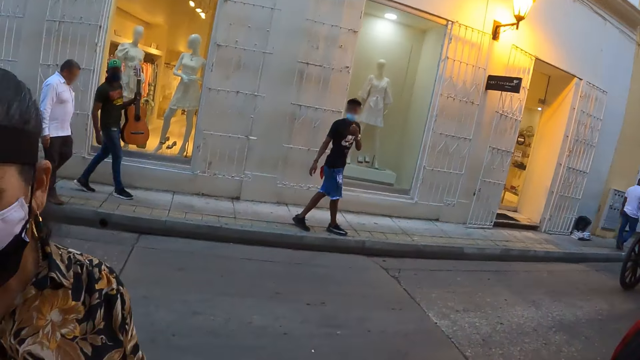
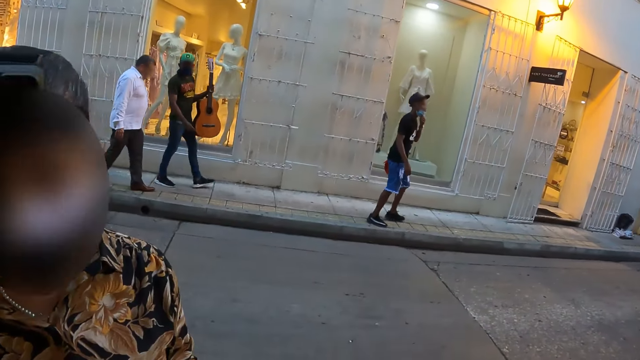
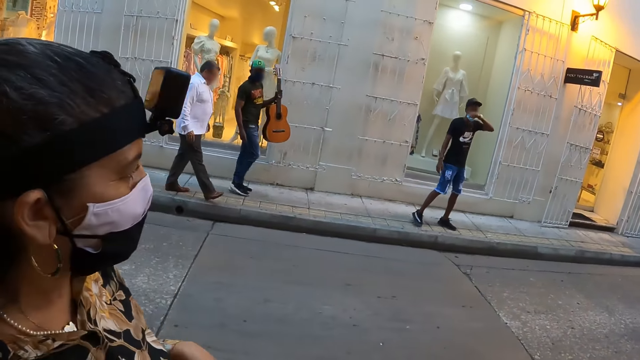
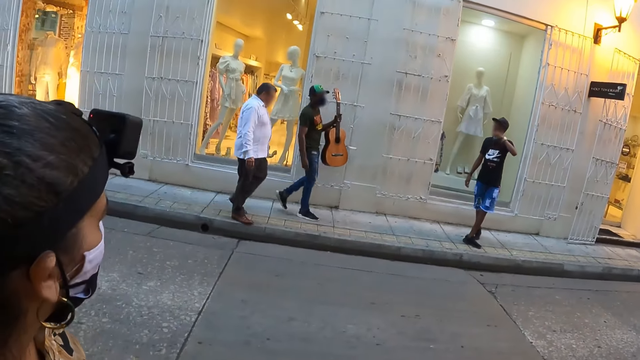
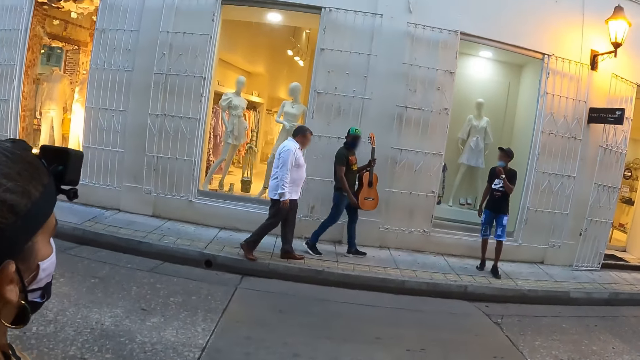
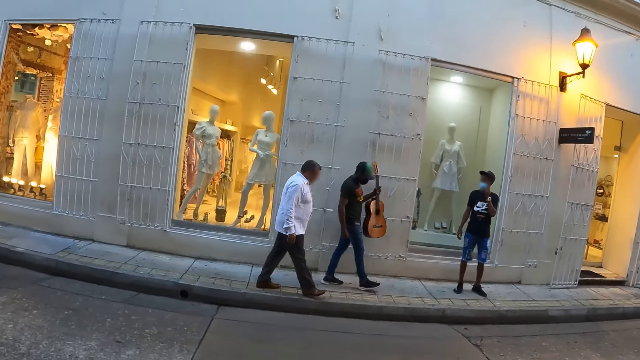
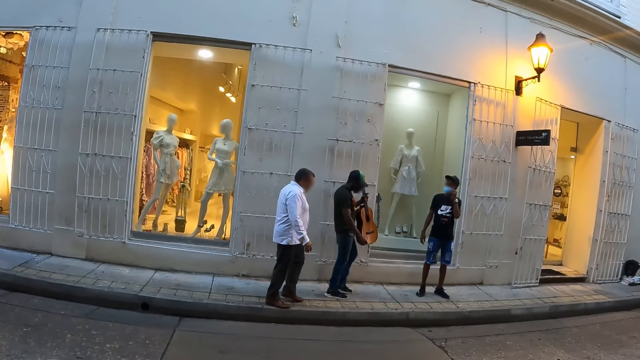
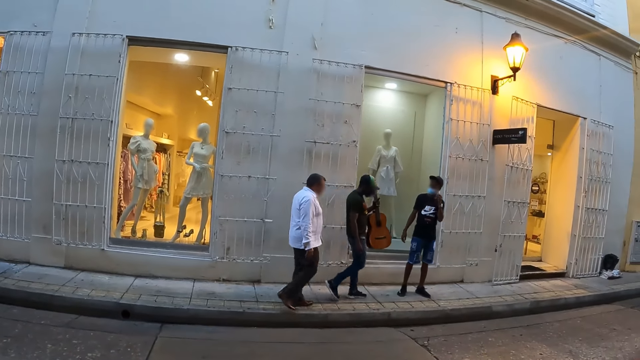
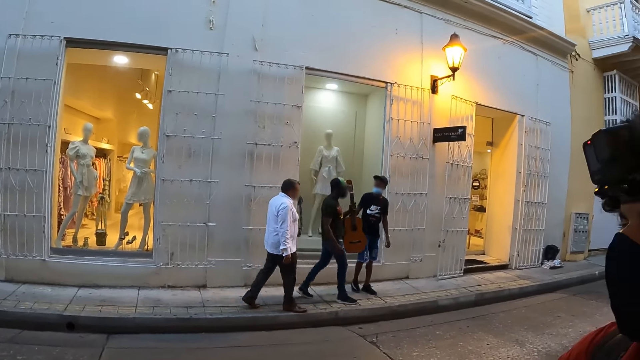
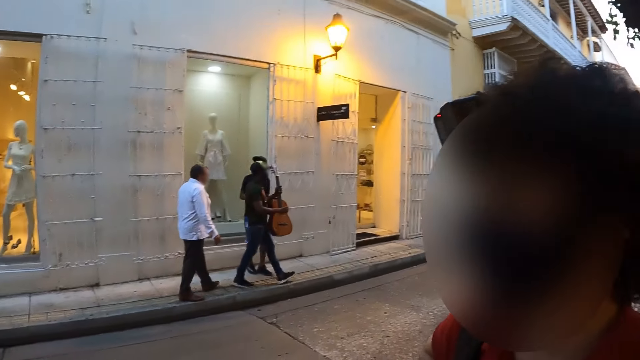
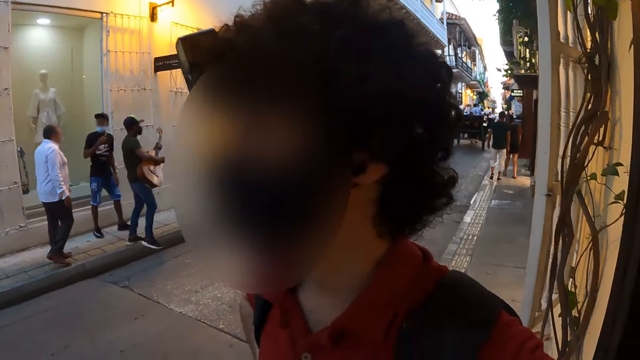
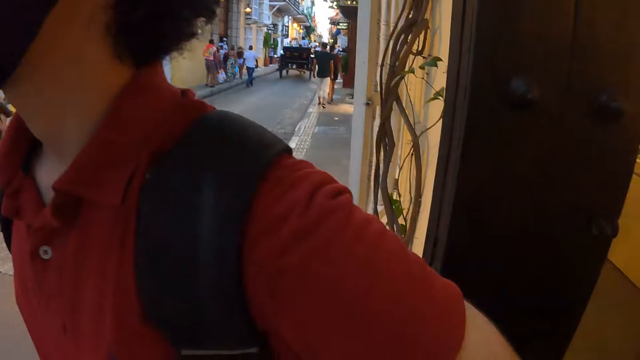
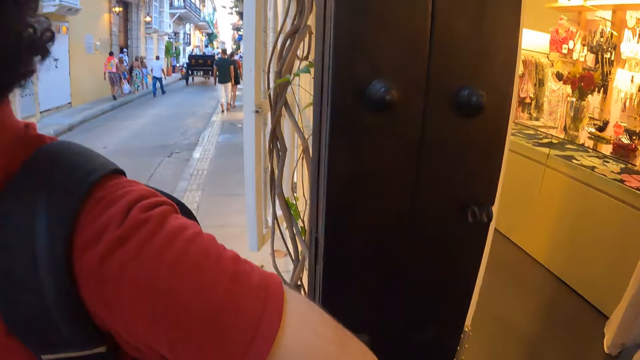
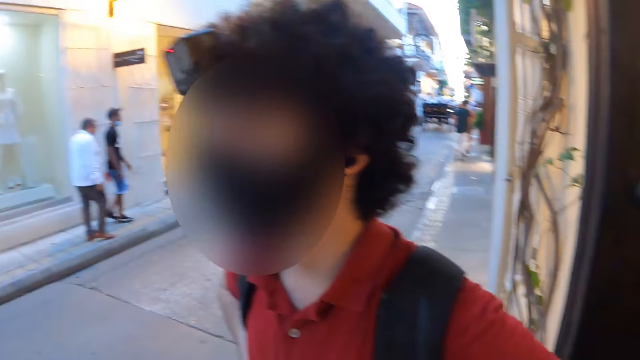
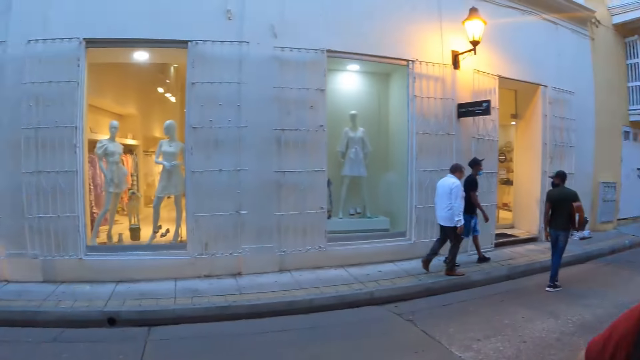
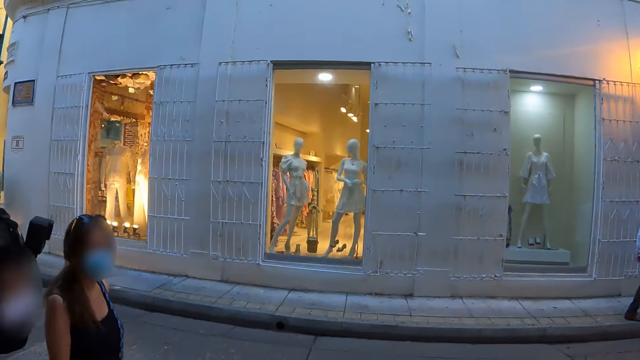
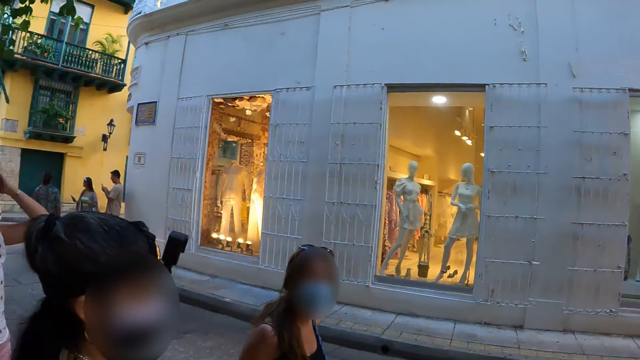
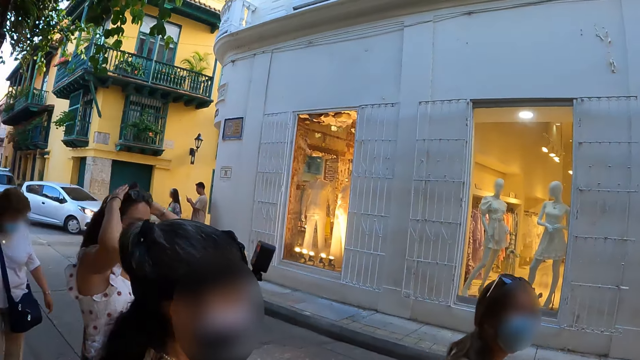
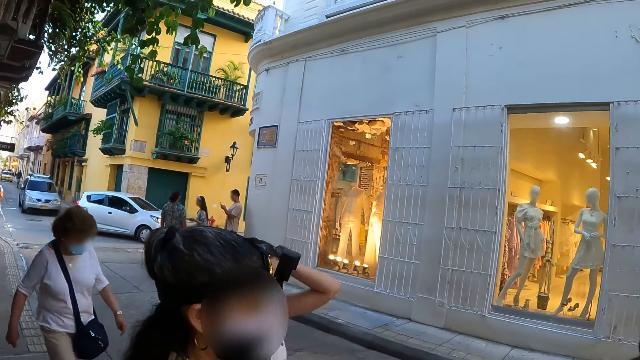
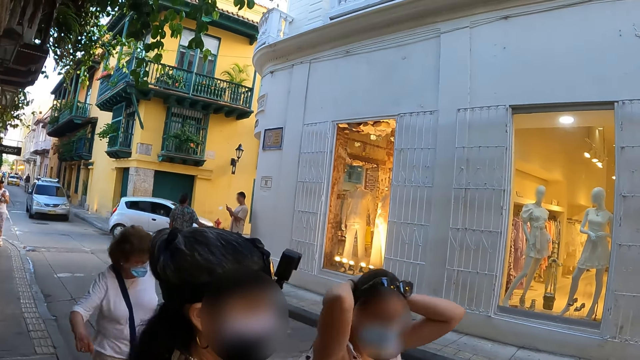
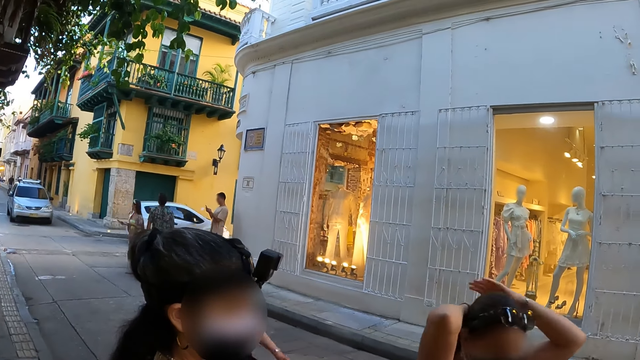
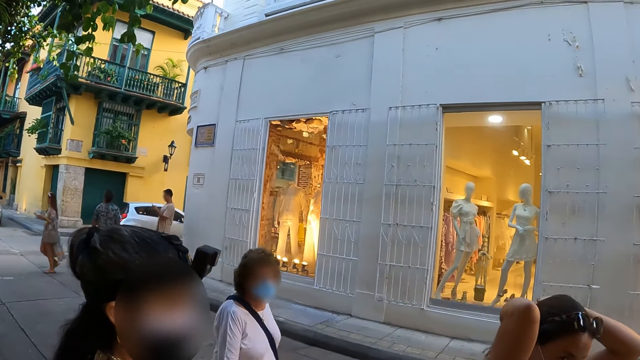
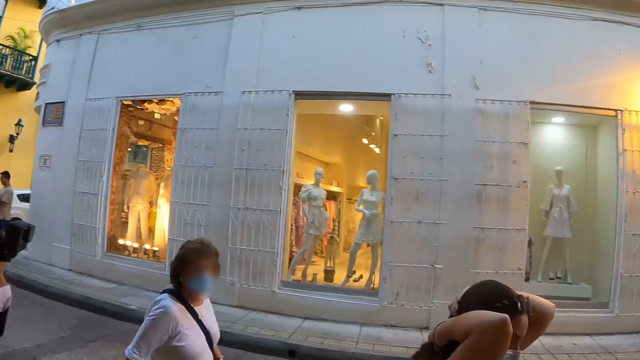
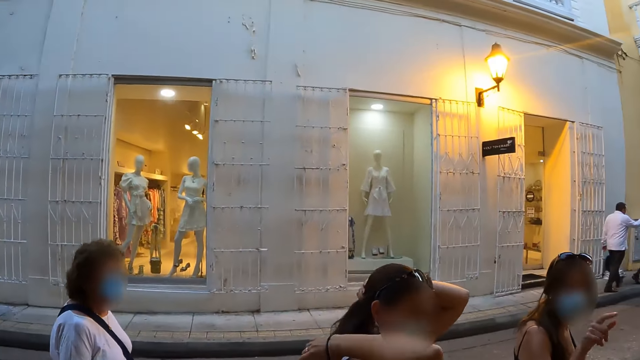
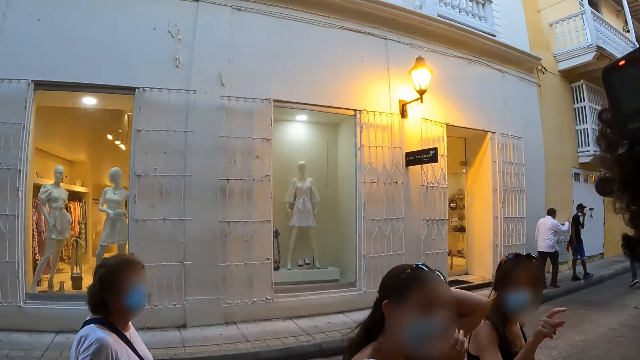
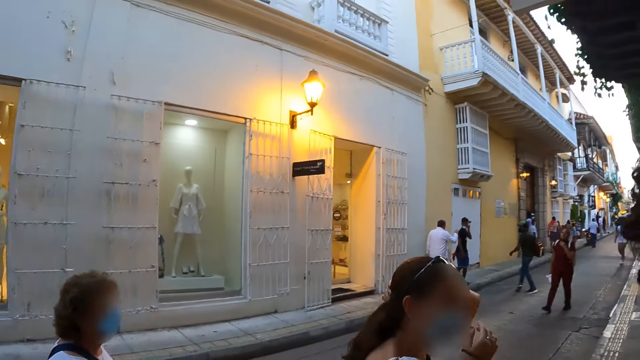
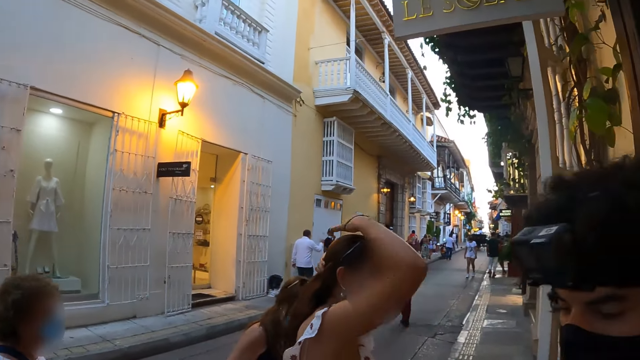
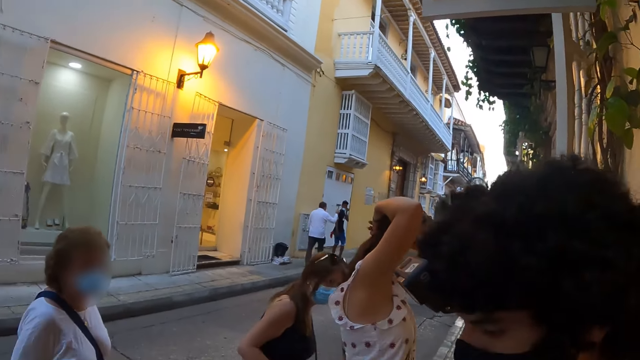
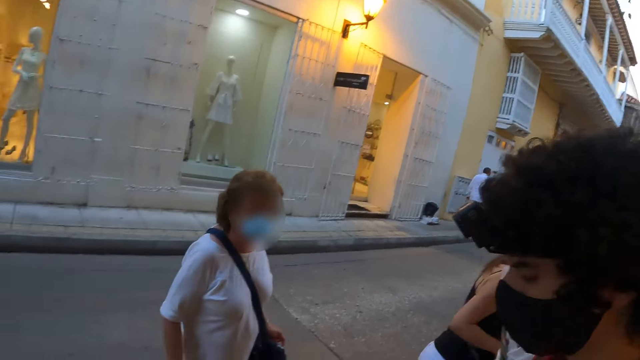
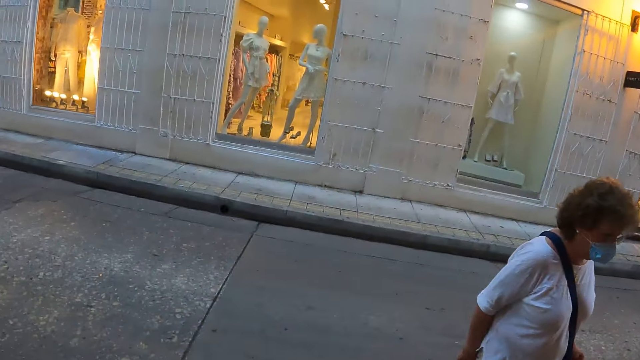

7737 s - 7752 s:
The camera wearer looks at a woman. Another woman looks around. A man converses with the camera wearer. The camera wearer looks around the road. They look around the road again. The other woman converses with the camera wearer. The camera wearer looks around the road again.

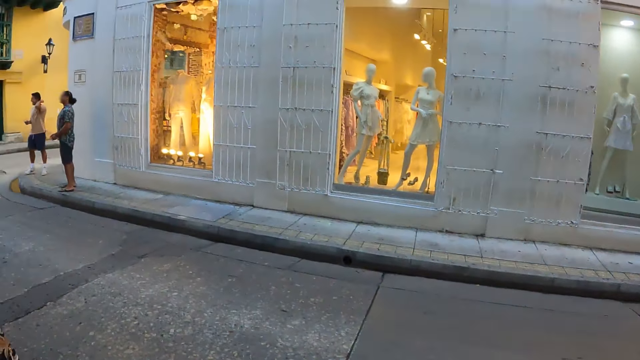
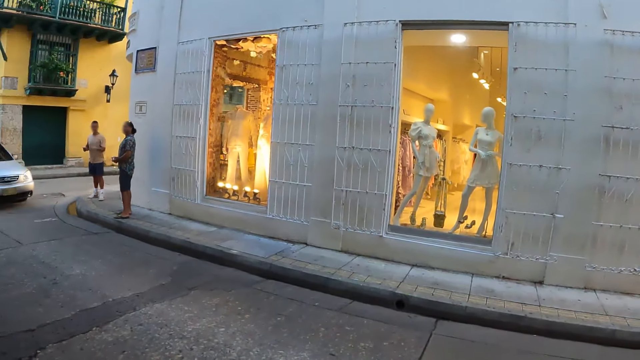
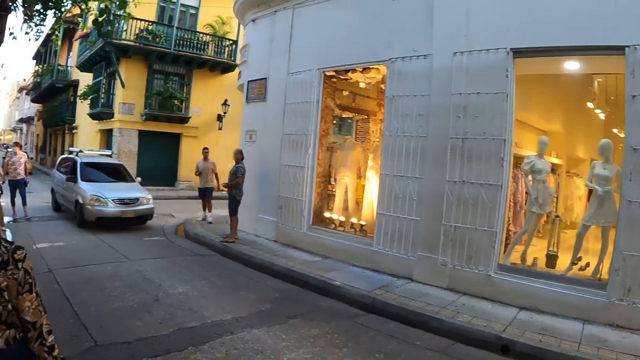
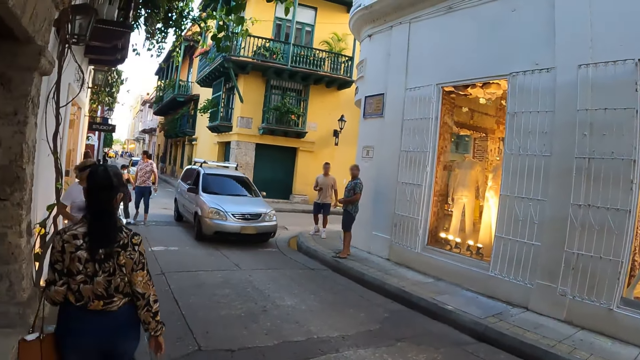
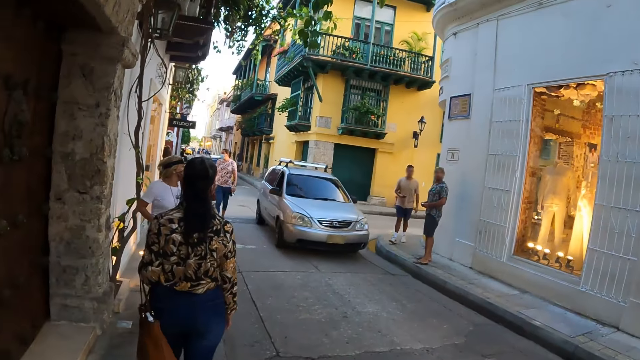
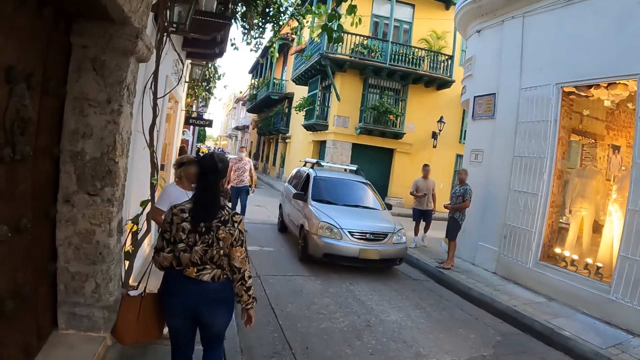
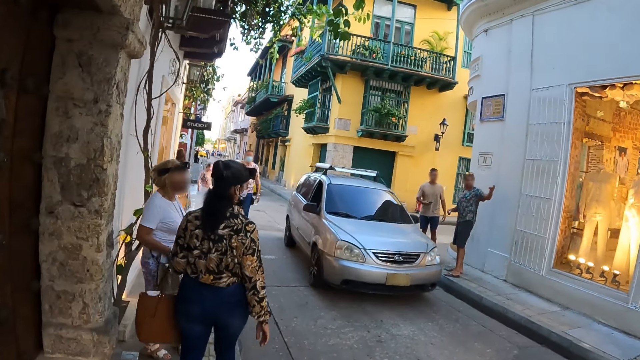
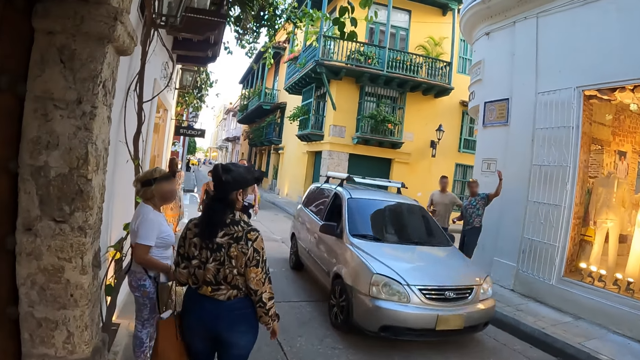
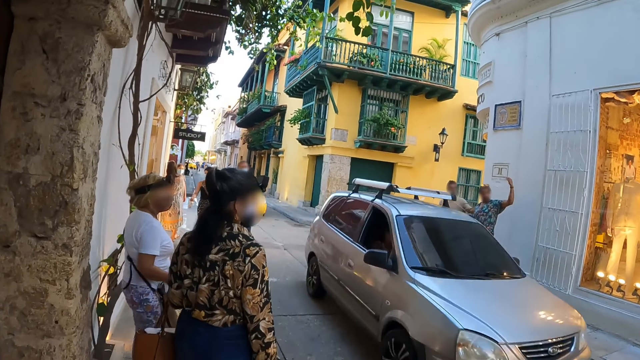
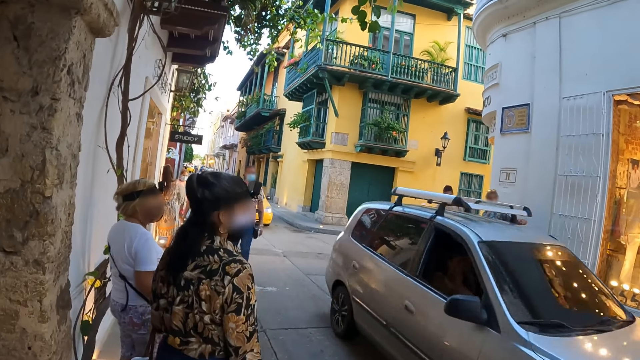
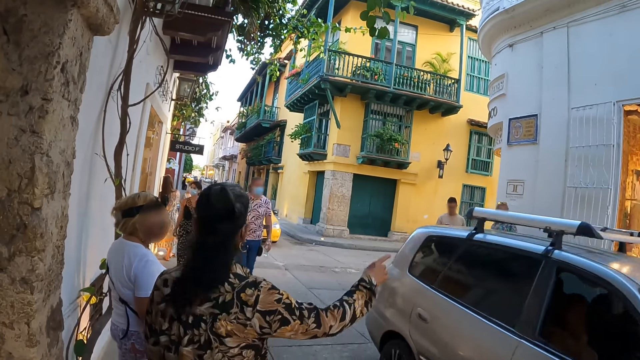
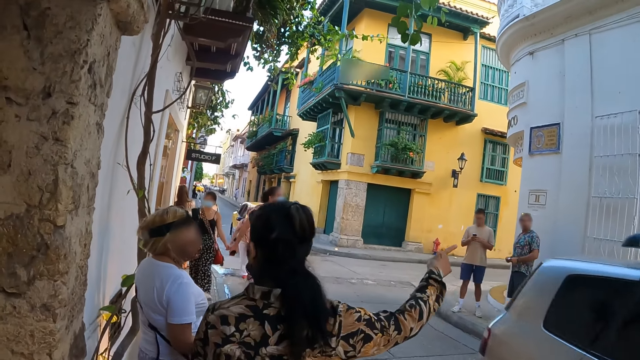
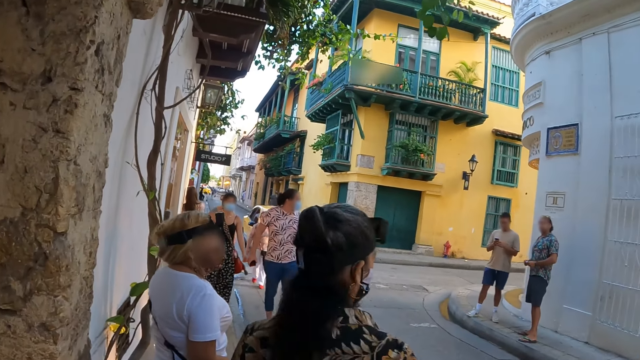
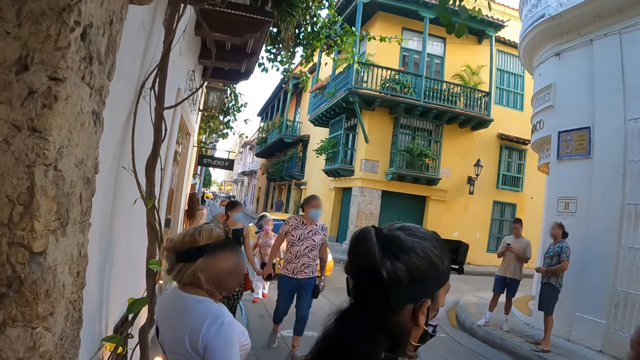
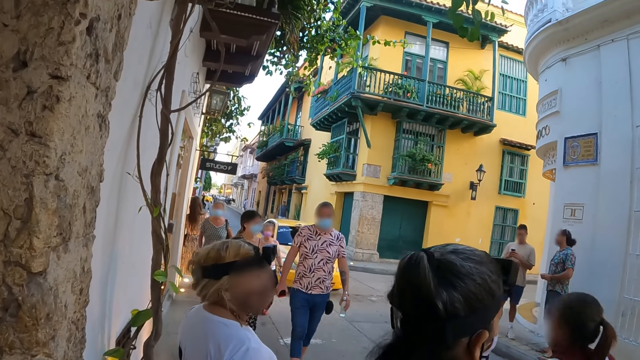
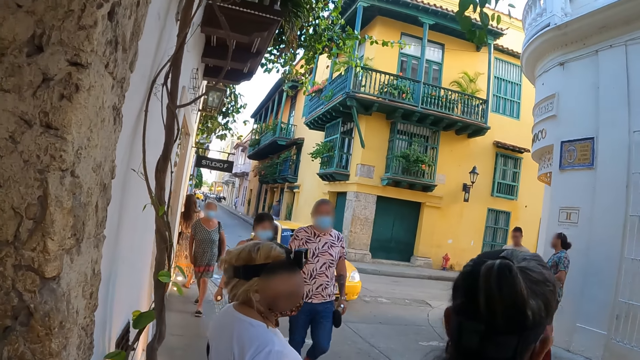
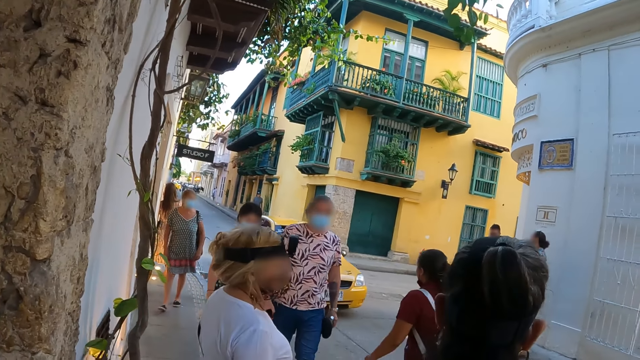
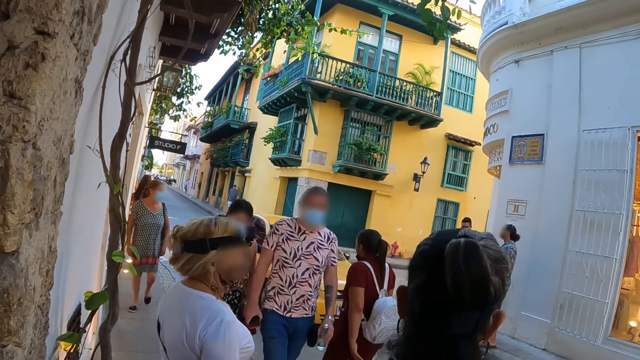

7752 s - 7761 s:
A woman walks around the street. The camera wearer walks around the road. The woman points at something.
